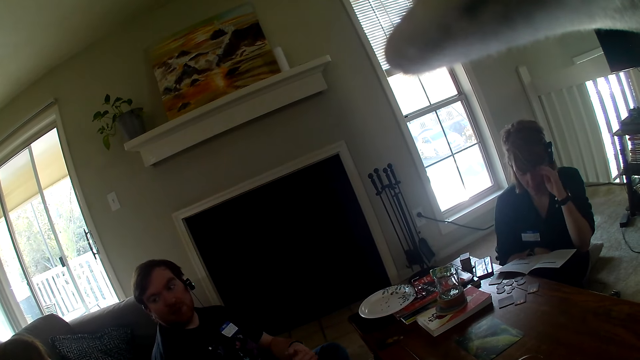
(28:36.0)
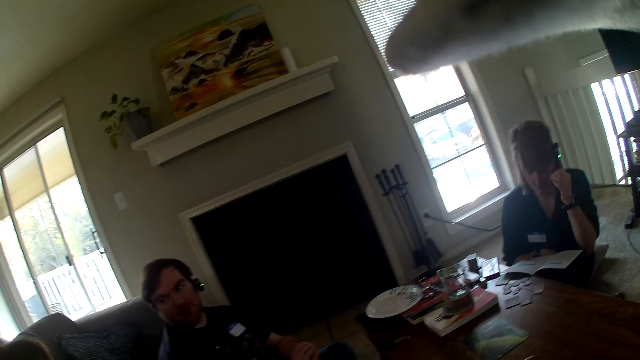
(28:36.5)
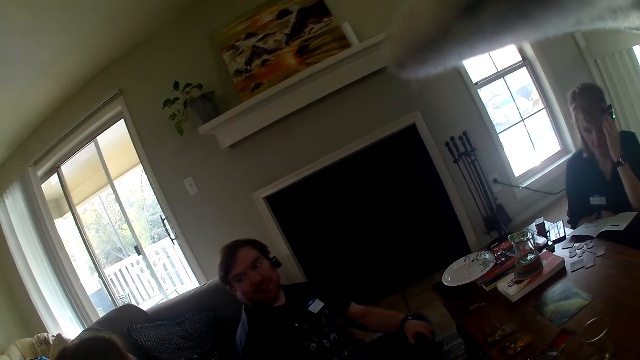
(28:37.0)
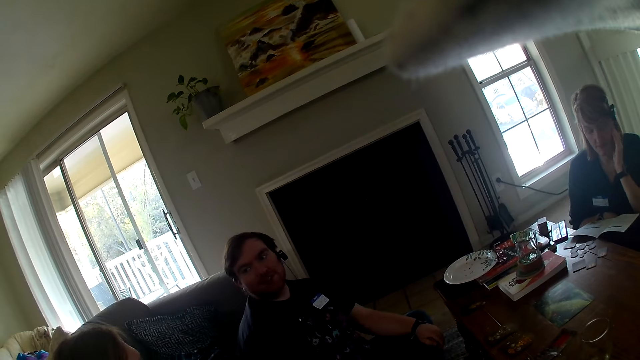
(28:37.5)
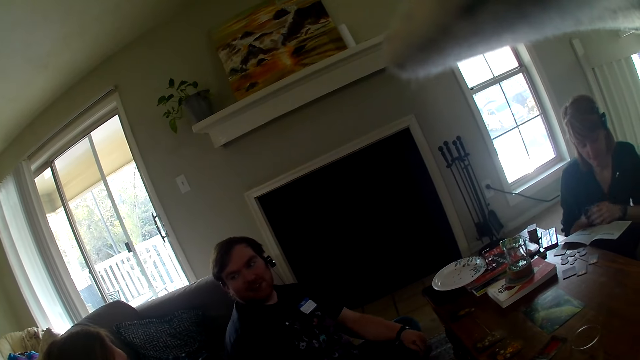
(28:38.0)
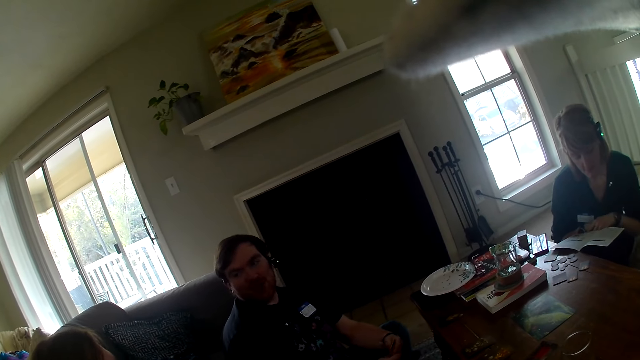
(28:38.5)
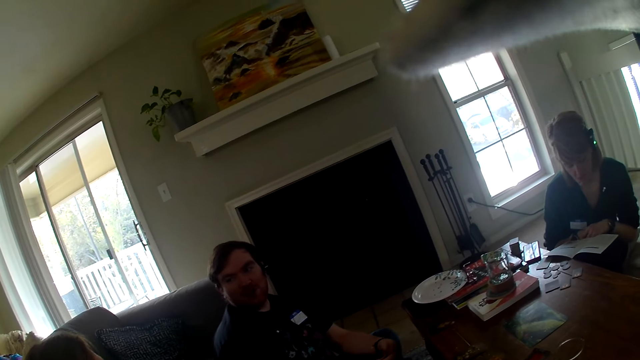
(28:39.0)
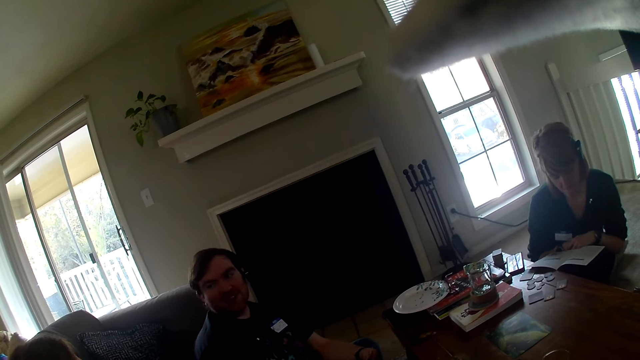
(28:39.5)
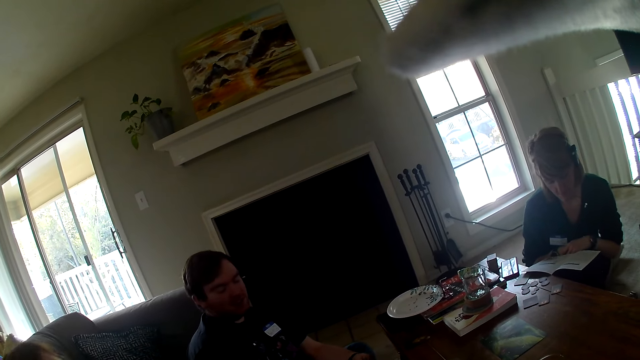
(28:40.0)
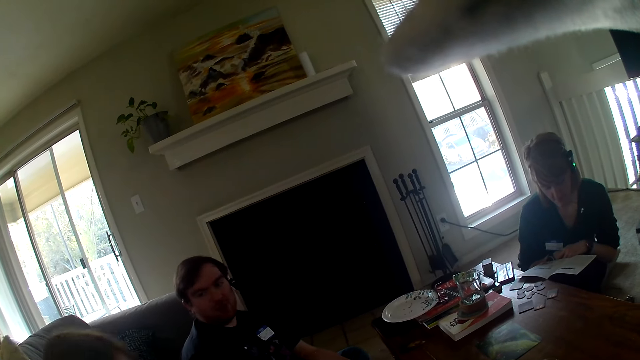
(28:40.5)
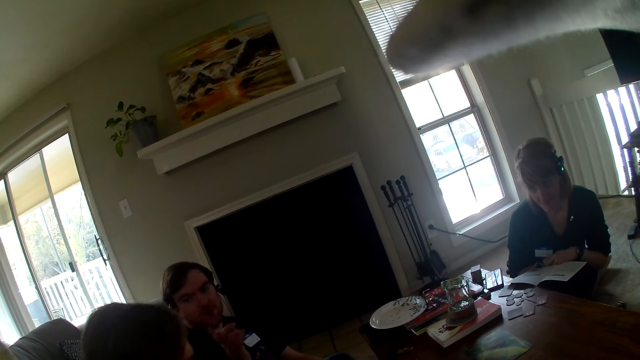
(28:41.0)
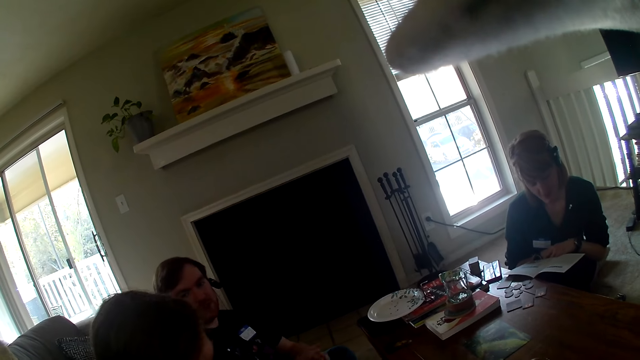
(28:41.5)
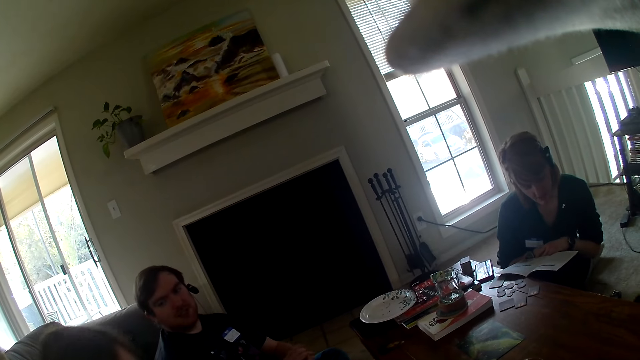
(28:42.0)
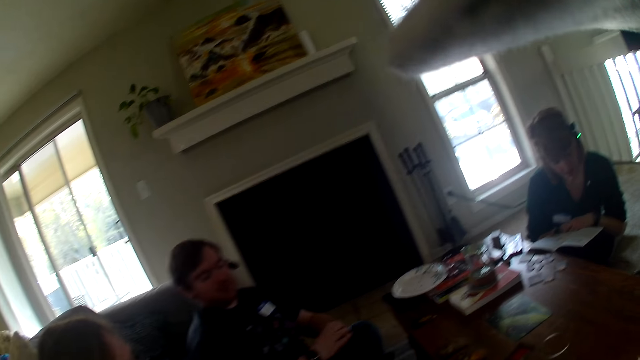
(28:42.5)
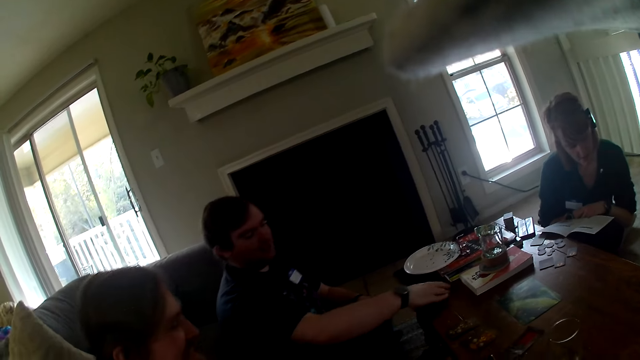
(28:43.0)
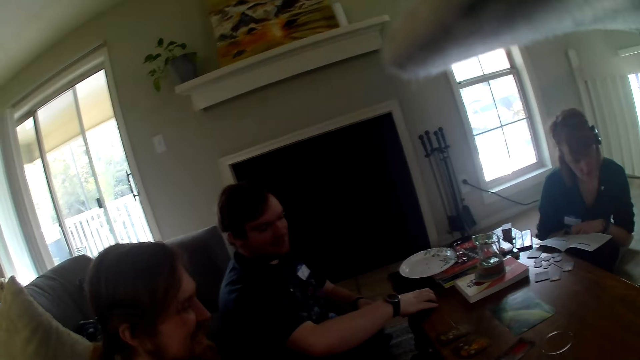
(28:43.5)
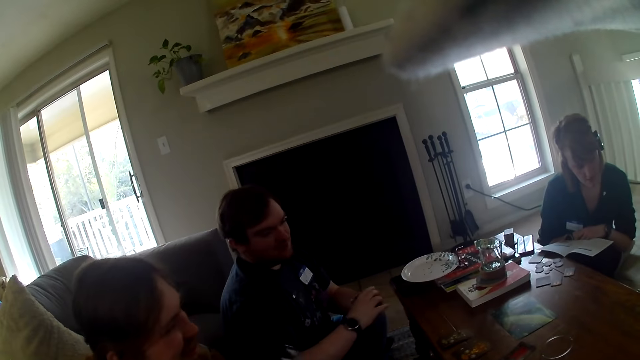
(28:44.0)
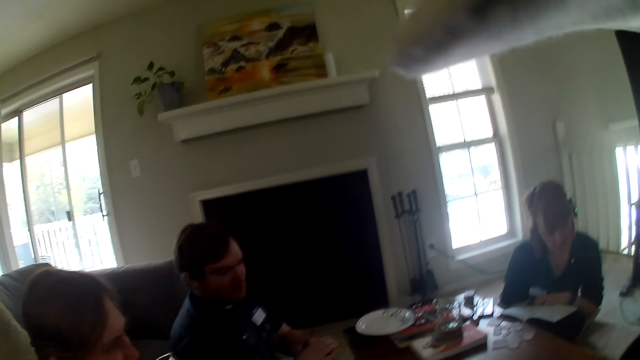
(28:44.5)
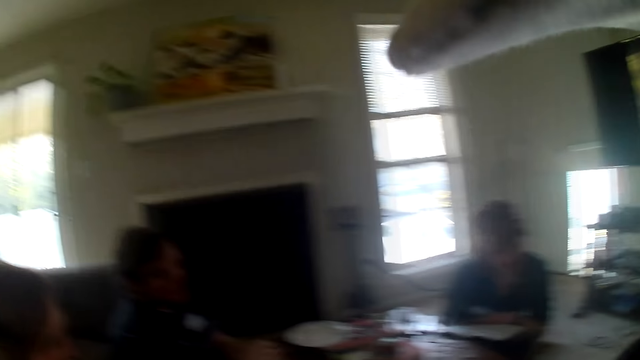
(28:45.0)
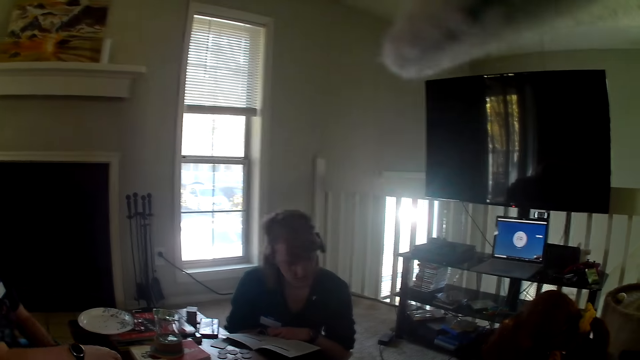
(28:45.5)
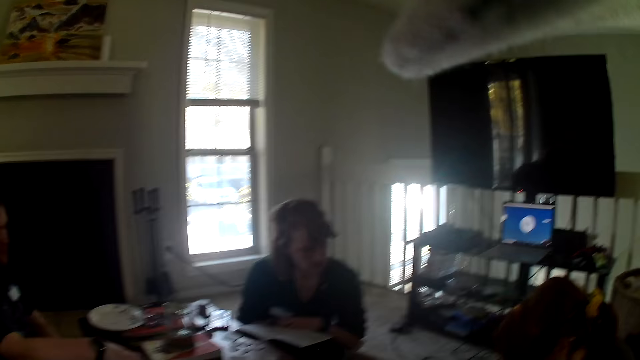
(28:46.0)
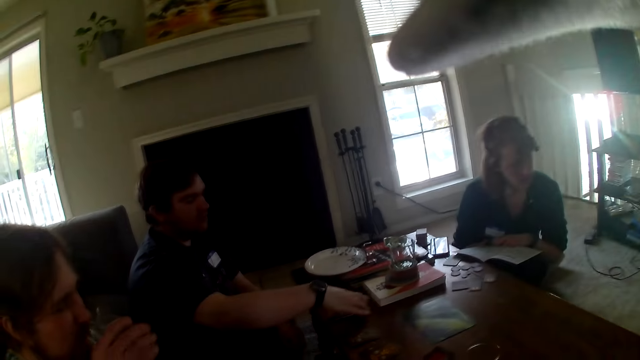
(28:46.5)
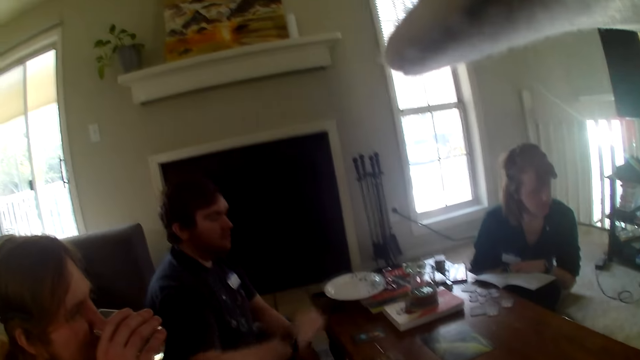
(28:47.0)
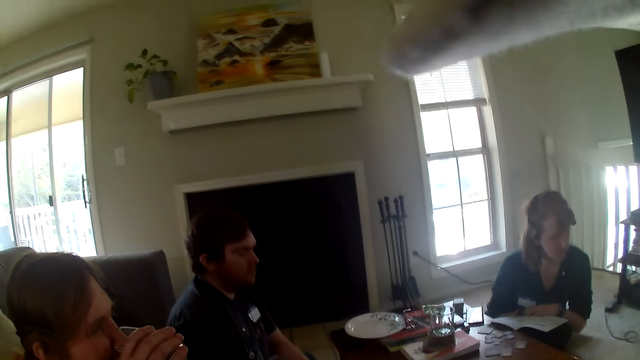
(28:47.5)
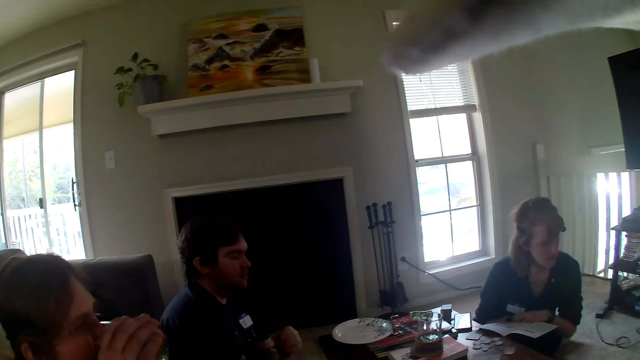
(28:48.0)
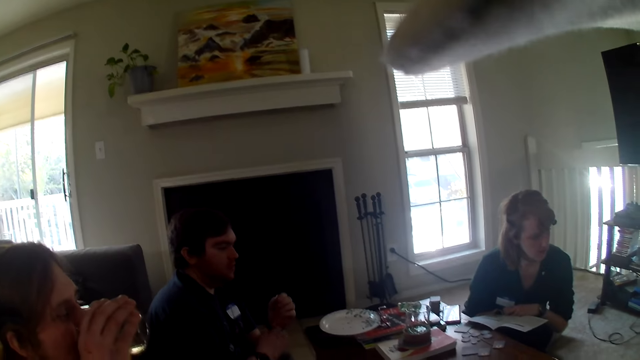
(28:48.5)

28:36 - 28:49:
The camera wearer looks around. A man picks up the cards from the table. The man drinks water from the glass. The camera wearer looks around. Another man places the cards on the table. The first man drinks water from the glass.

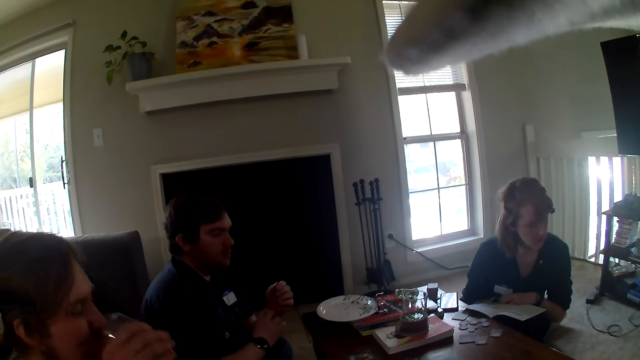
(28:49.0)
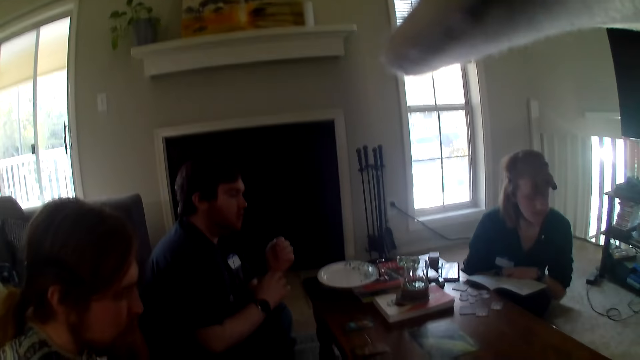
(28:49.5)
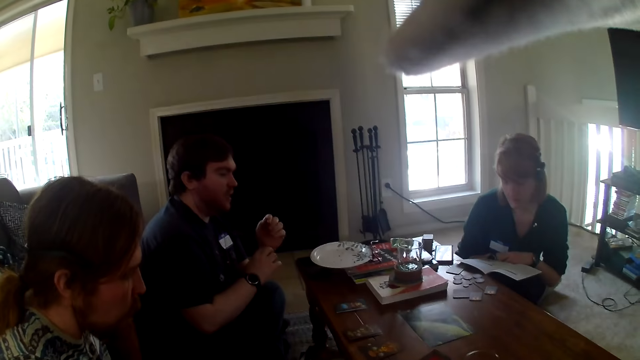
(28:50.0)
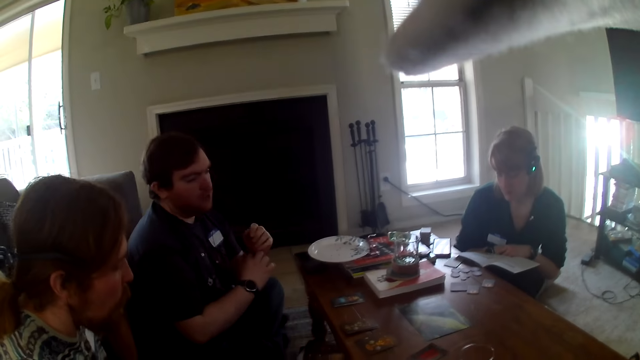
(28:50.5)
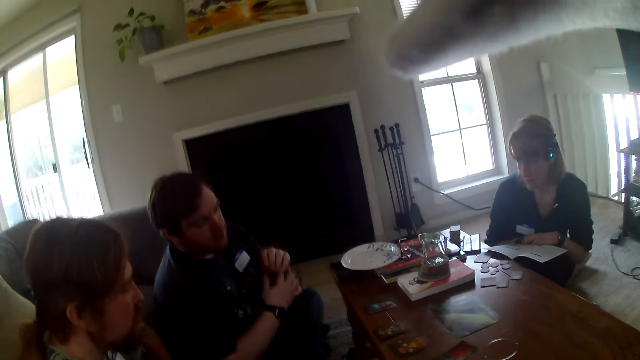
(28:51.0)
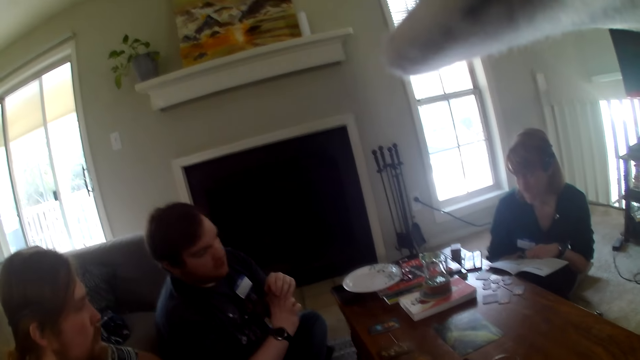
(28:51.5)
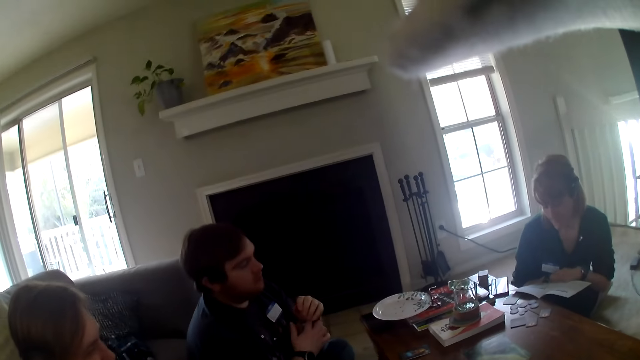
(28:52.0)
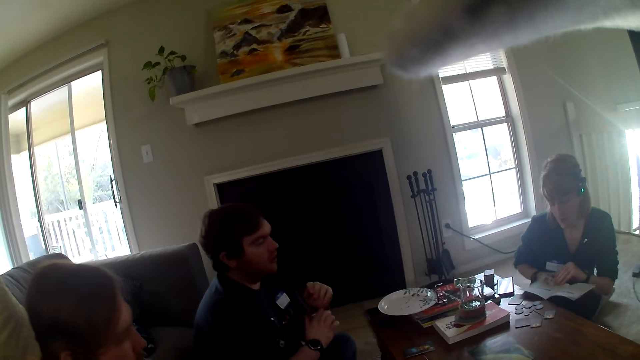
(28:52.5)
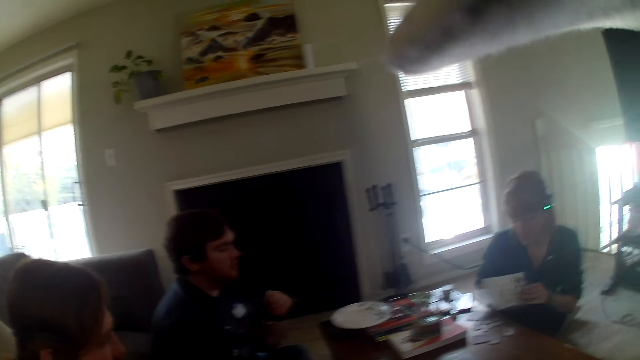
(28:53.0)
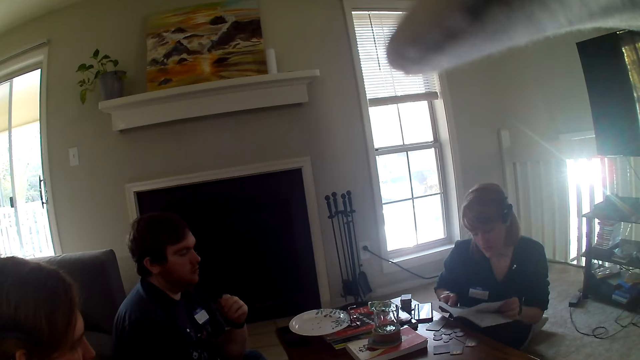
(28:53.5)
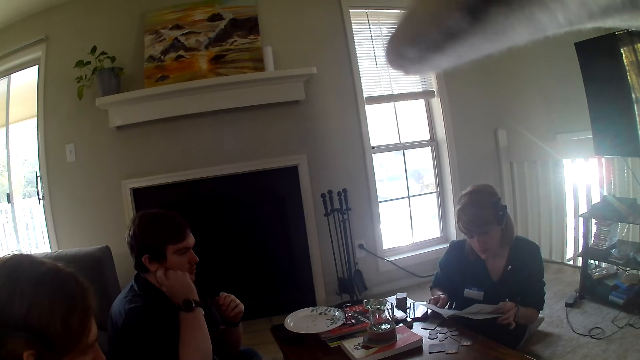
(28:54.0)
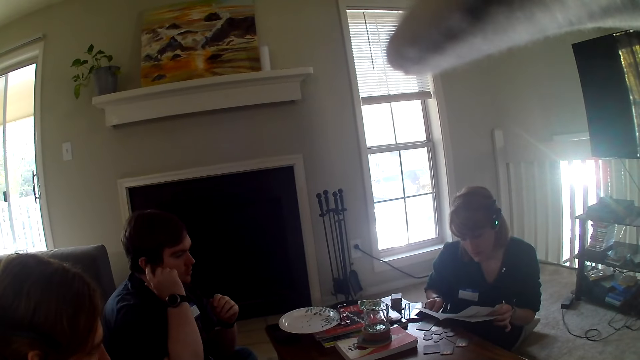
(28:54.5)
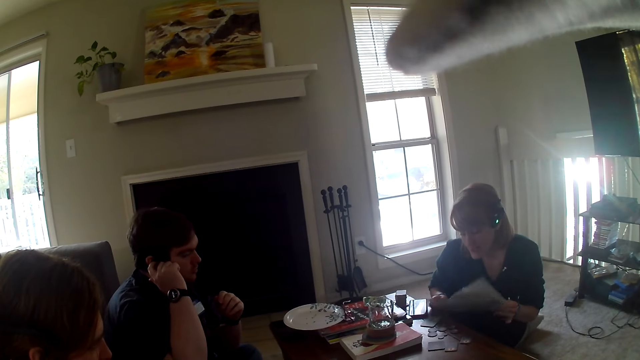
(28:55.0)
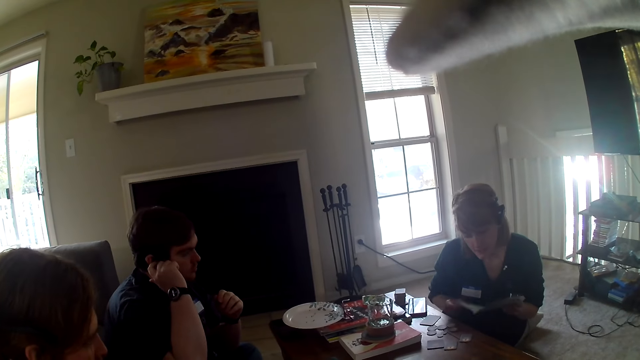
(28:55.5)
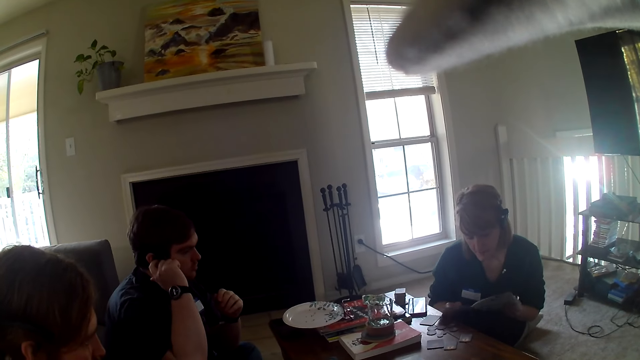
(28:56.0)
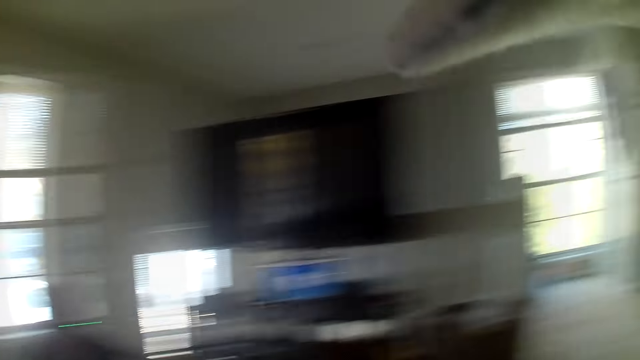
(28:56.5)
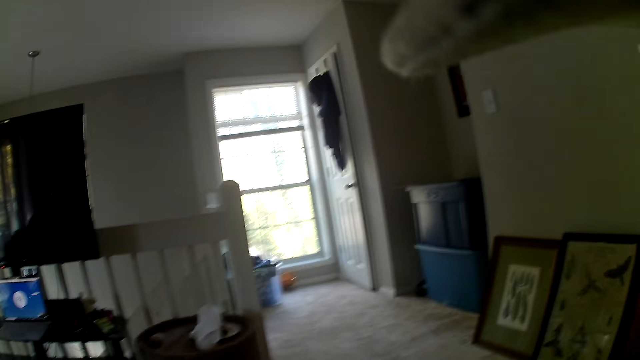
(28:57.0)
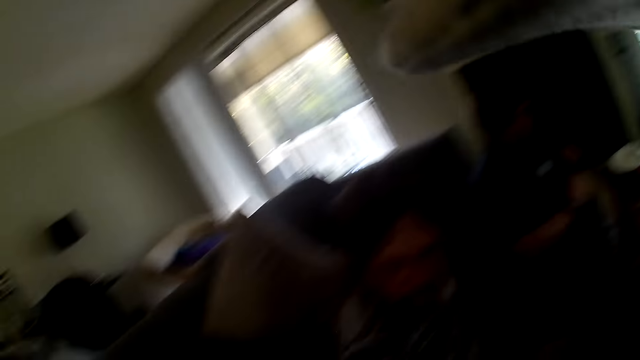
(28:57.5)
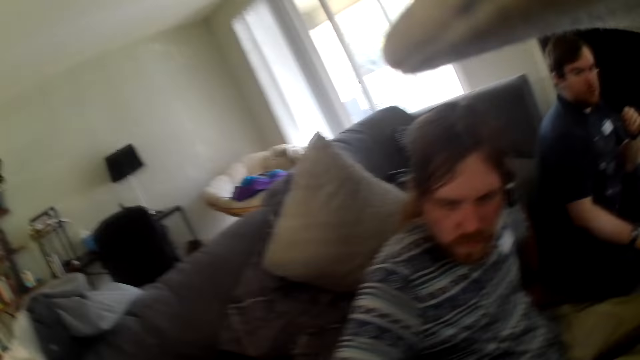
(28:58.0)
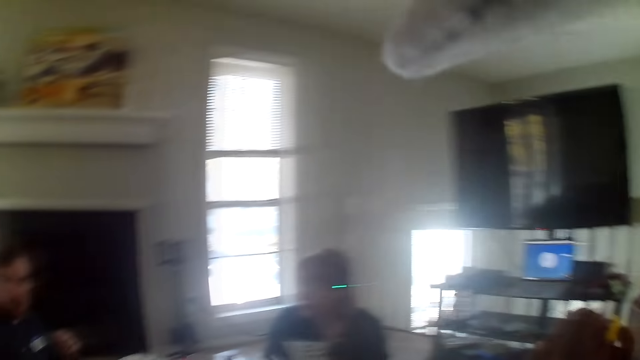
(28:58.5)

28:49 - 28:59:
A man talks to the camera wearer and the others. A woman flips a page of the book, reads the book and talks to the others and the camera wearer. The camera wearer looks around.
